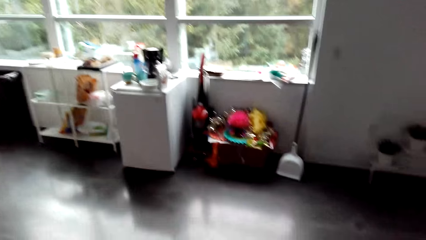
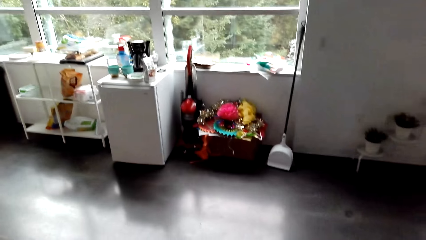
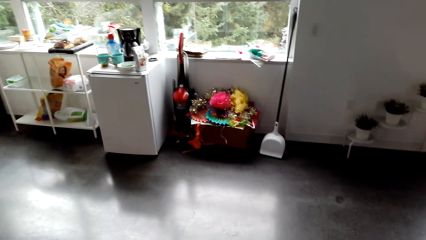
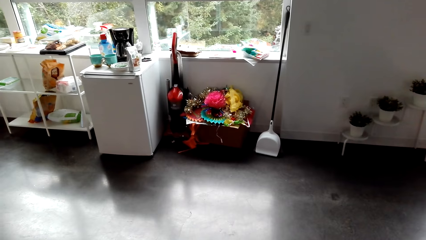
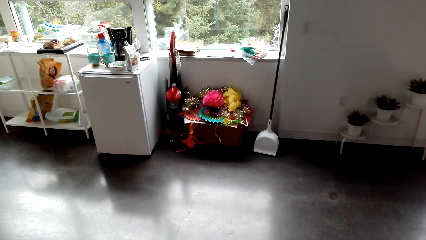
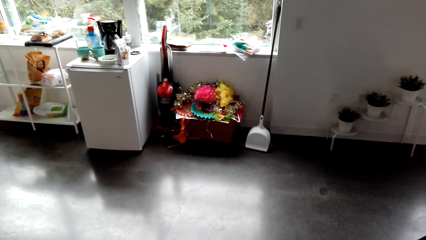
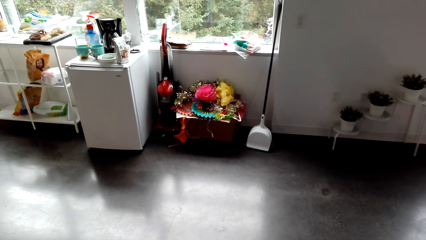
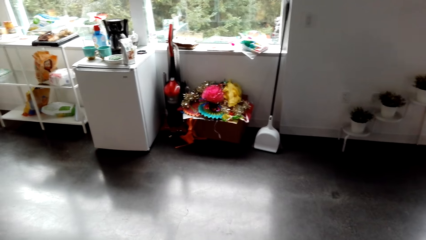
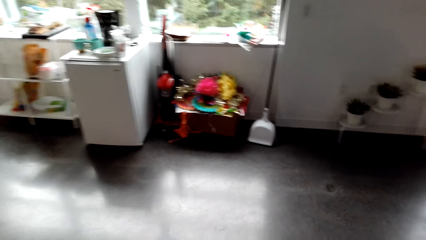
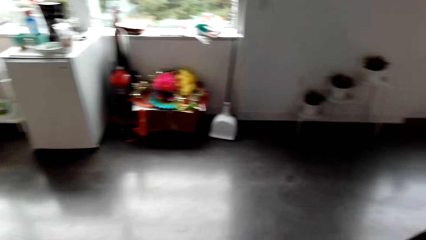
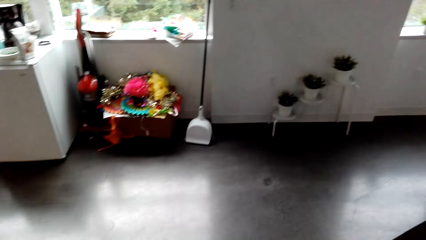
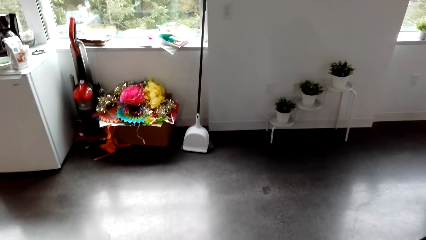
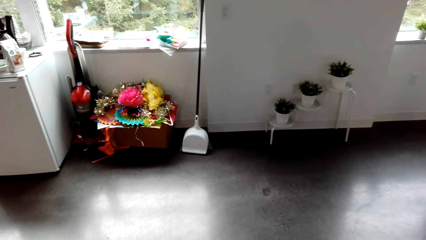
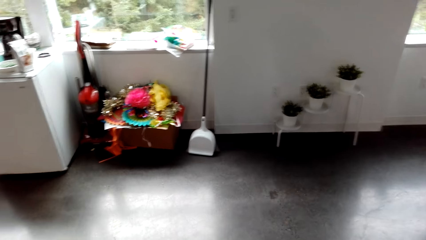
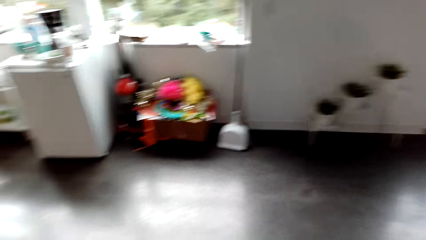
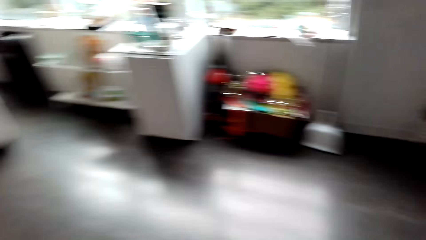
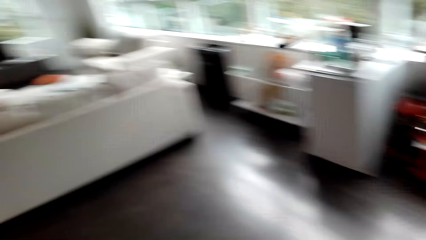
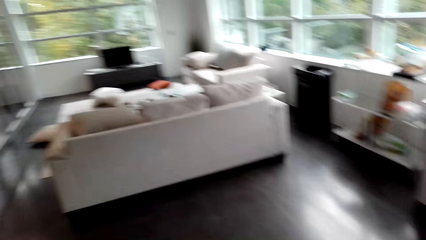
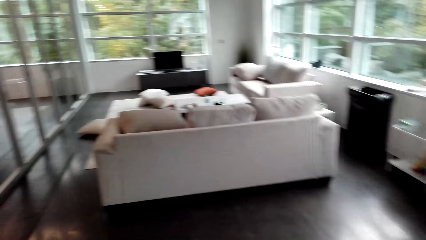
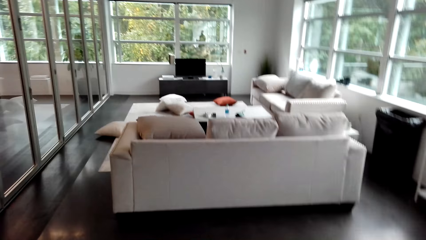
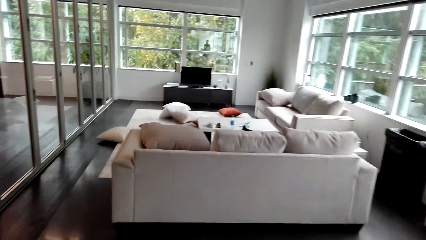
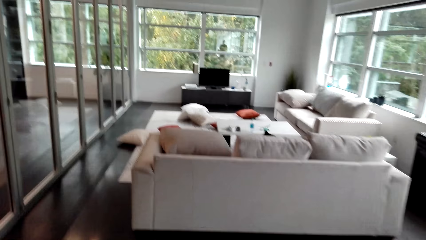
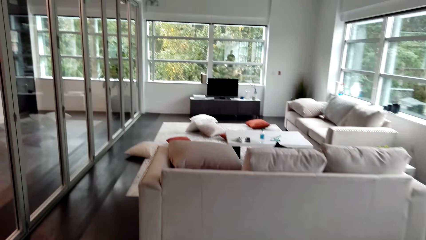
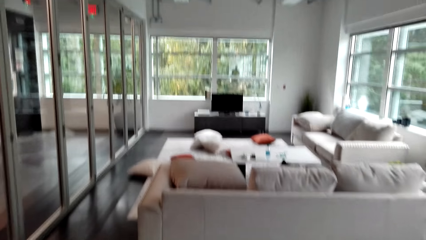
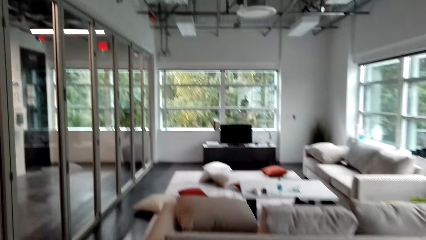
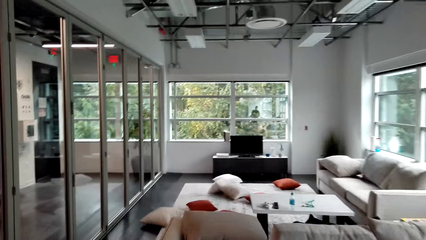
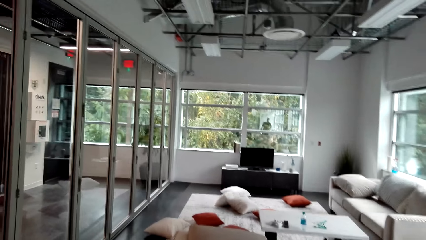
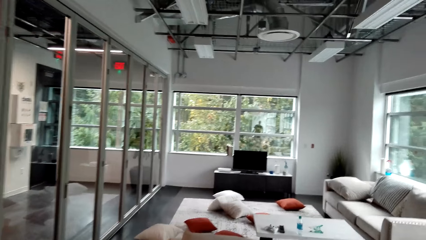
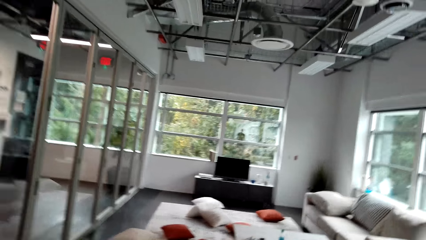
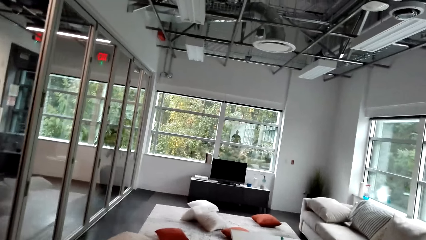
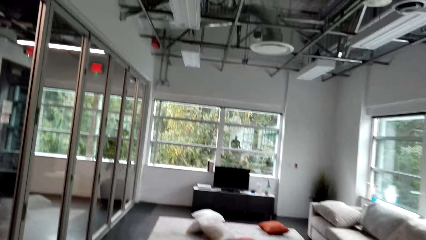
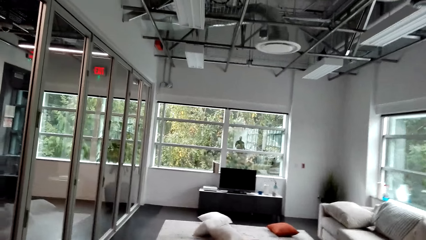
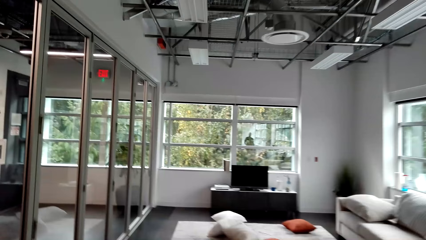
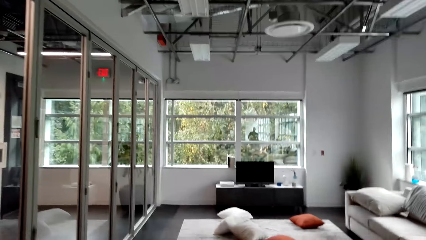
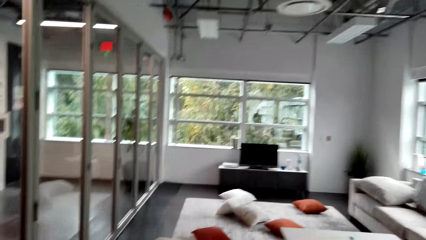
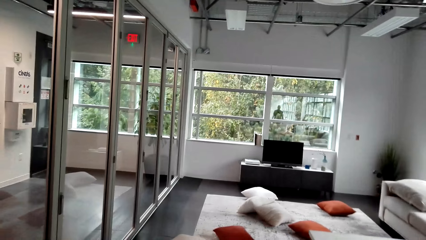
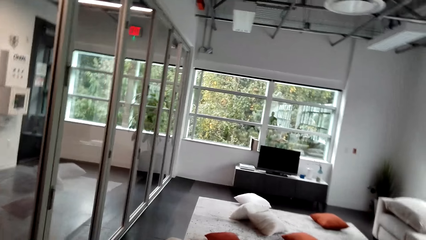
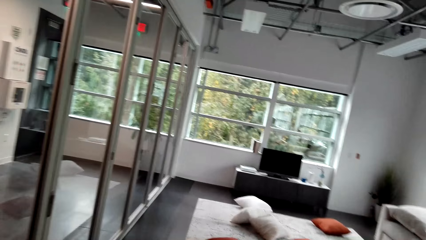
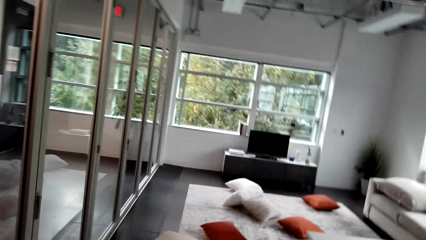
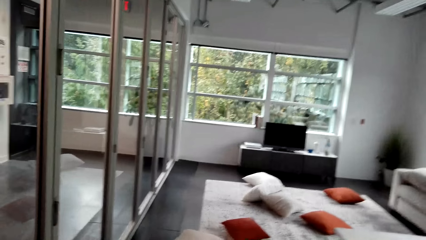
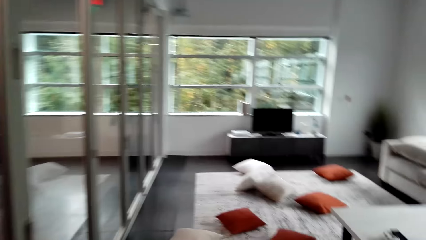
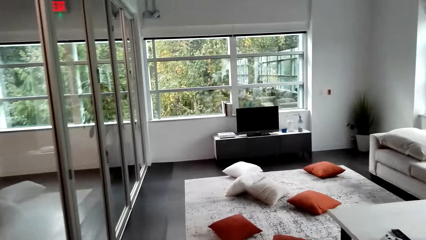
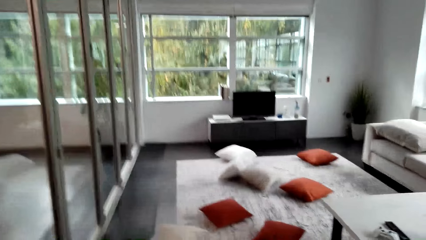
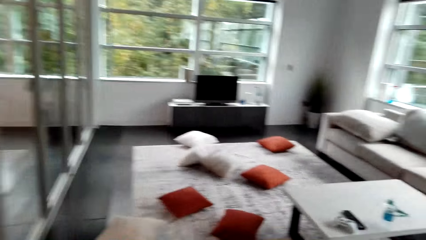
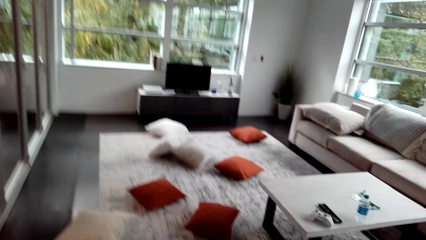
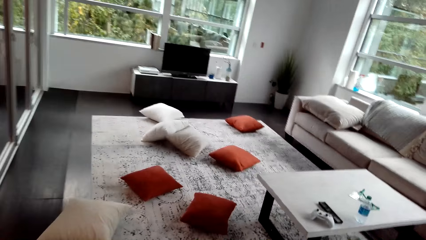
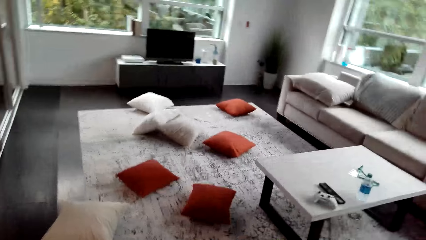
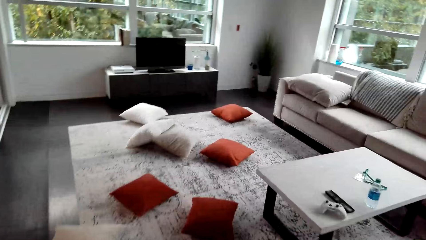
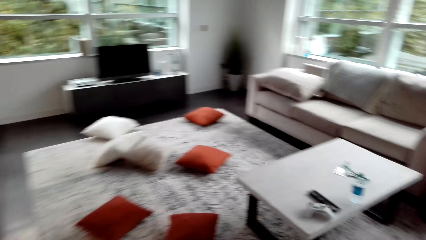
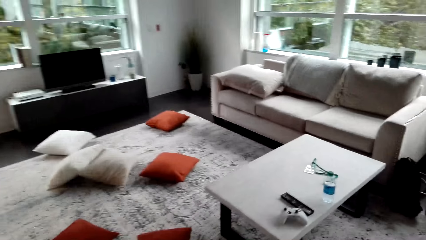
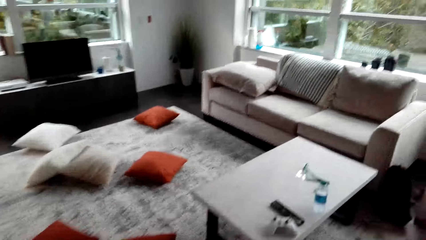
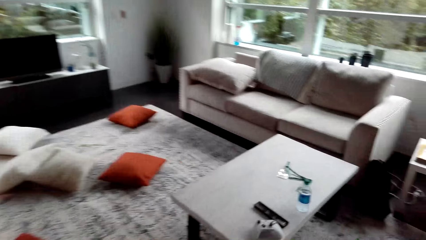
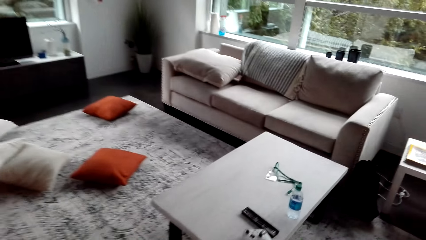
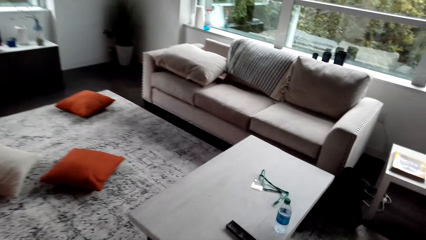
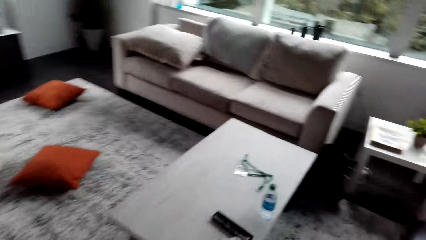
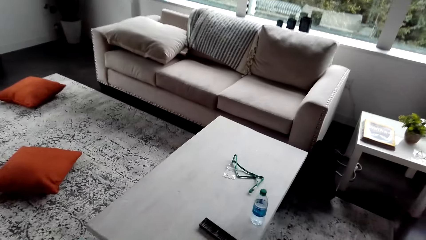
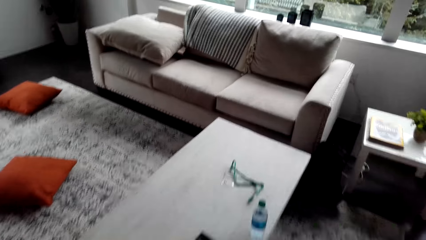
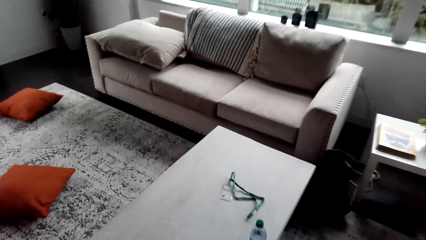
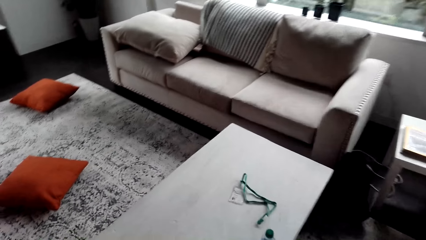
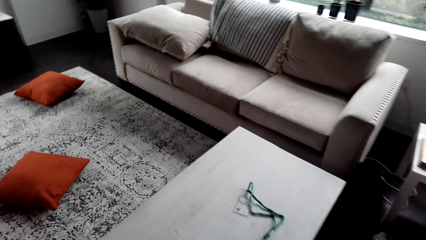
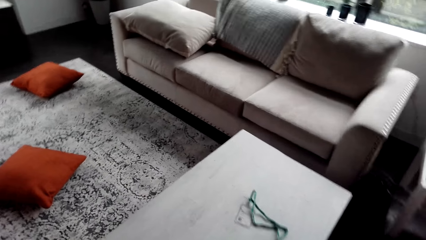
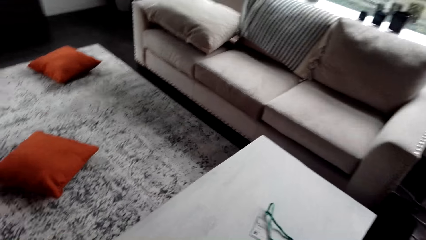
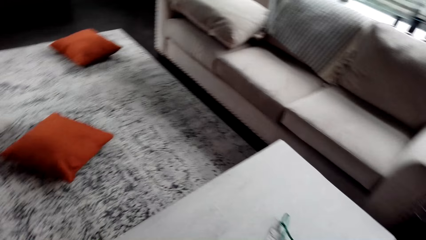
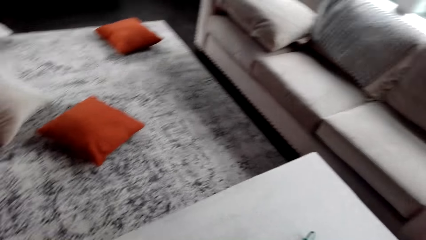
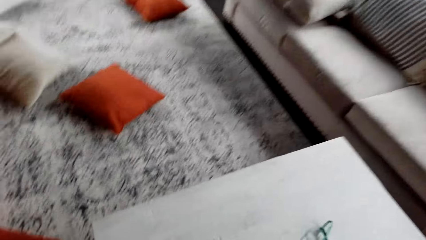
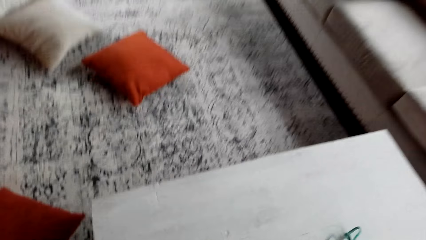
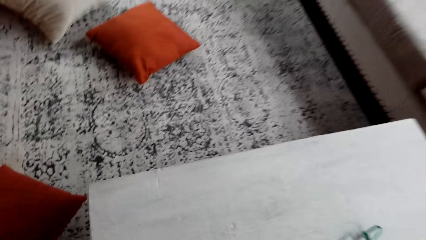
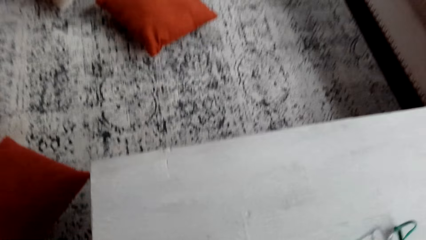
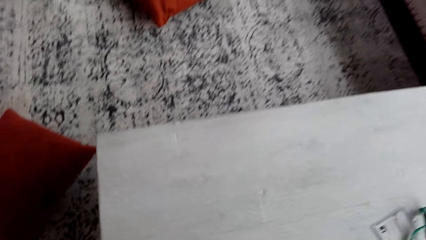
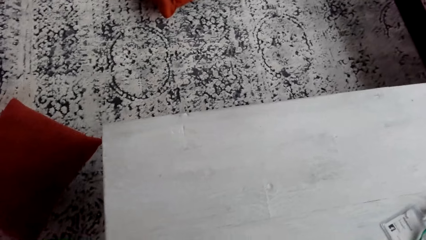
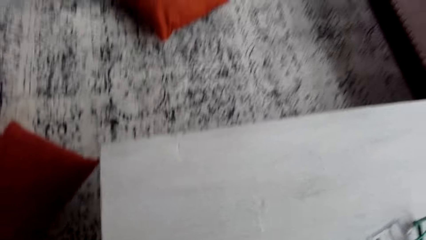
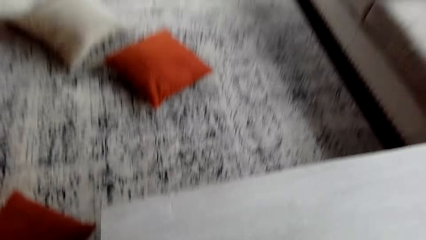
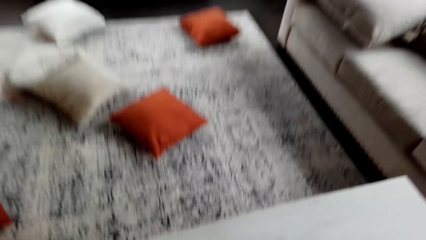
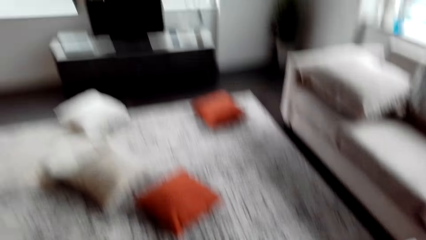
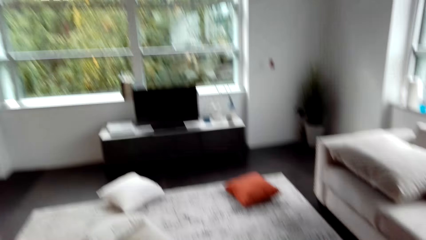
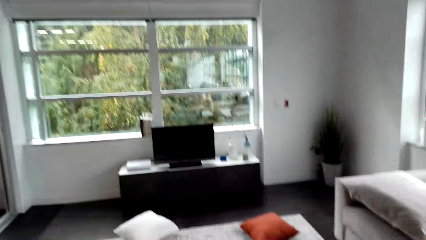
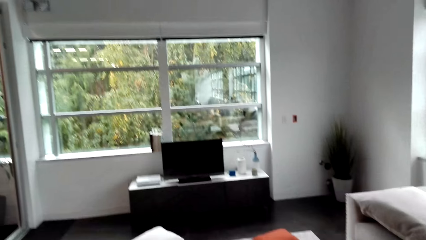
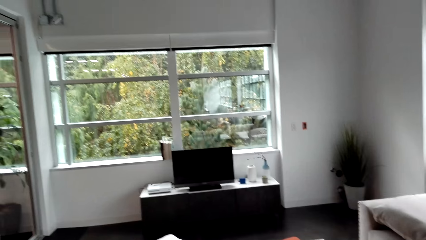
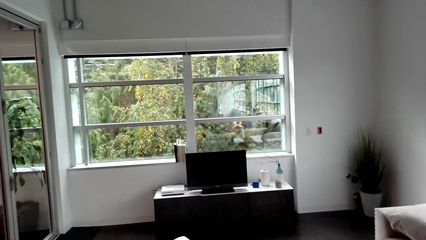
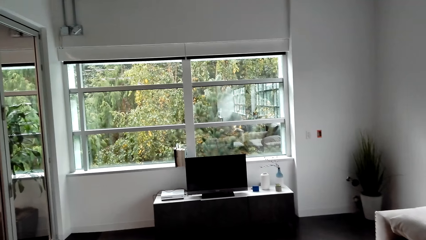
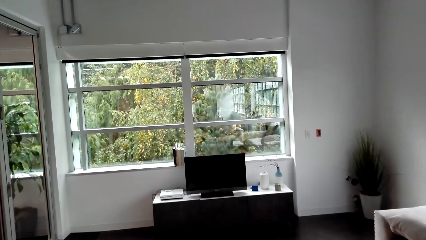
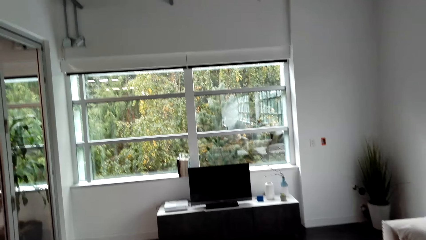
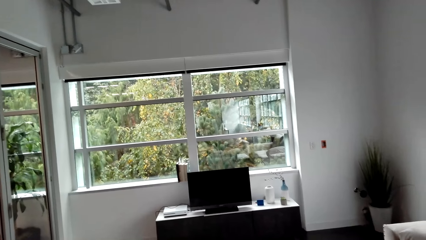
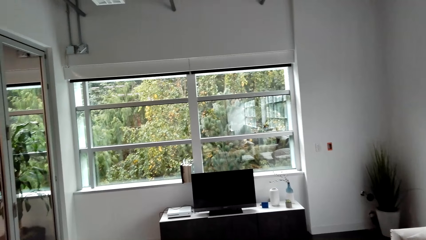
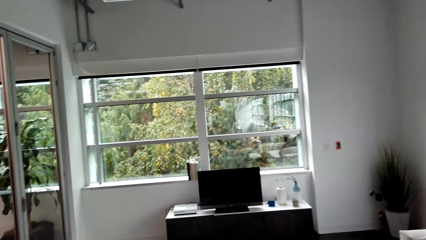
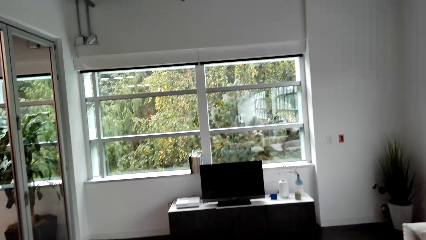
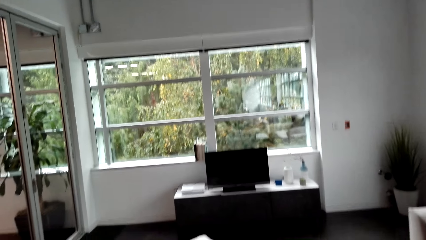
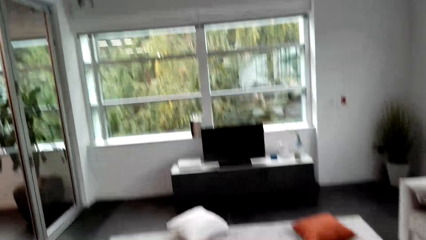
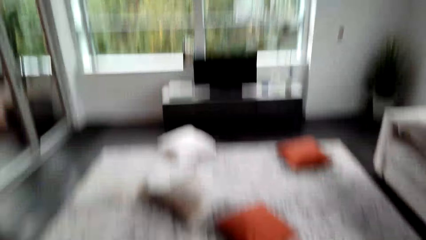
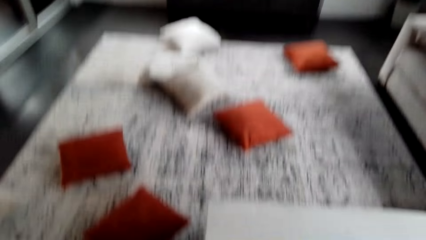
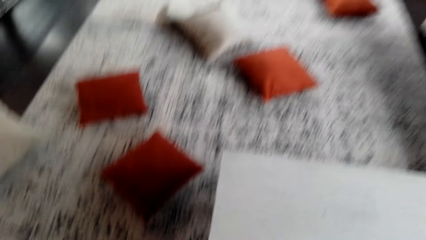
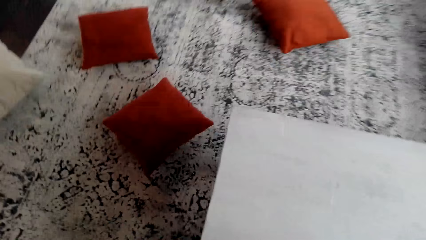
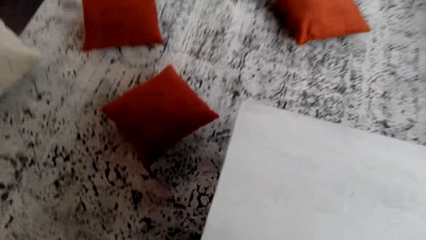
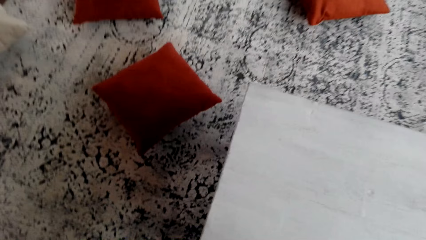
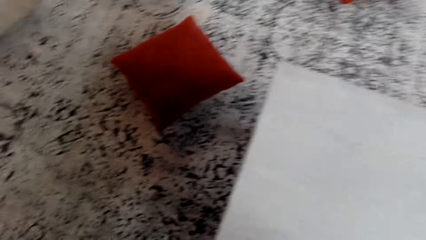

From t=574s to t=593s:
The camera wearer looks at the window. They look around. They walk in the sitting room. They look around.
